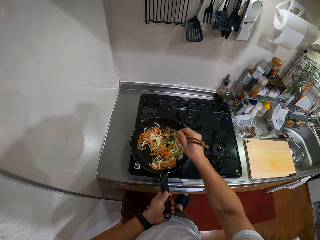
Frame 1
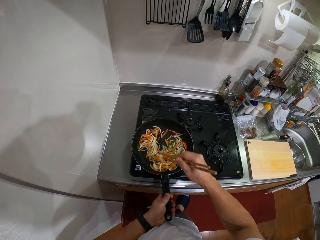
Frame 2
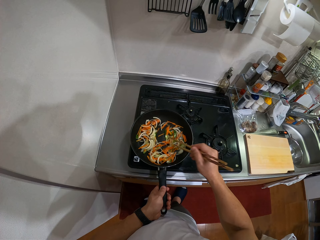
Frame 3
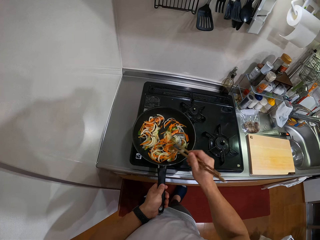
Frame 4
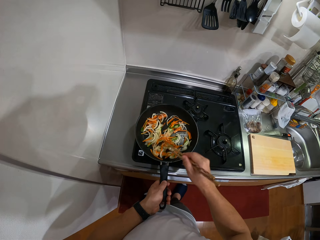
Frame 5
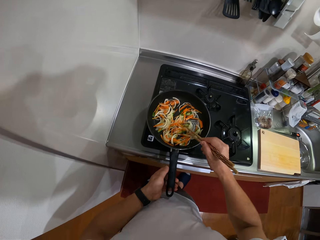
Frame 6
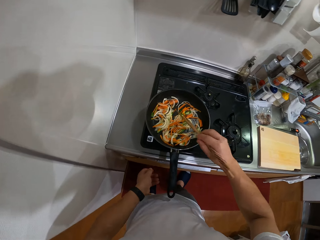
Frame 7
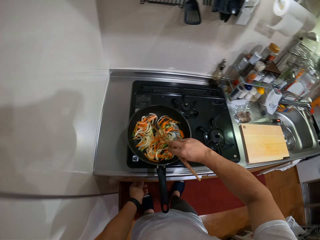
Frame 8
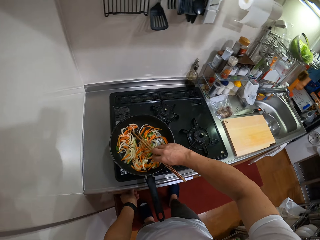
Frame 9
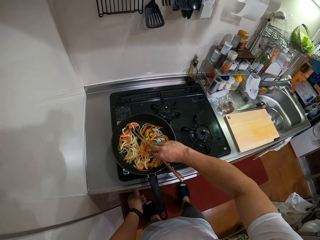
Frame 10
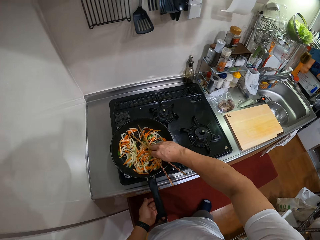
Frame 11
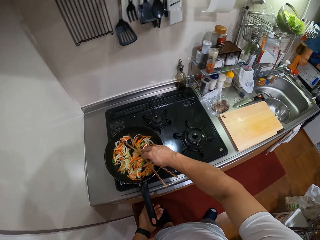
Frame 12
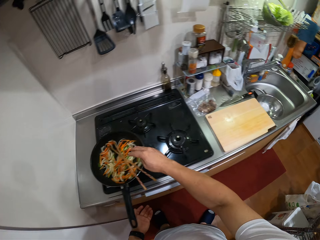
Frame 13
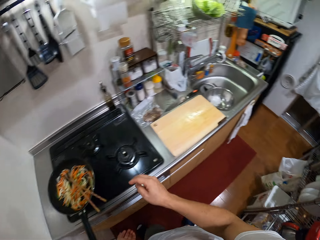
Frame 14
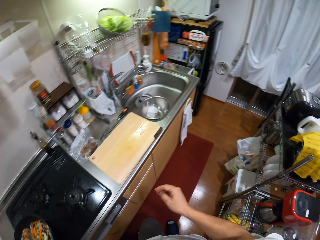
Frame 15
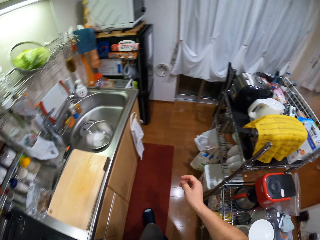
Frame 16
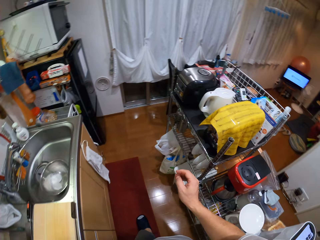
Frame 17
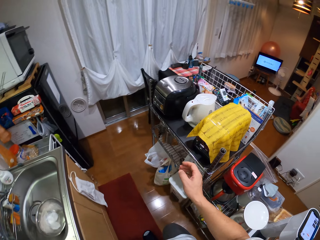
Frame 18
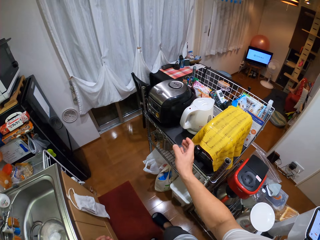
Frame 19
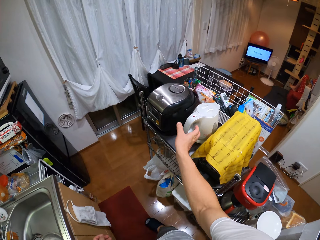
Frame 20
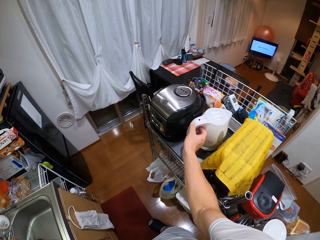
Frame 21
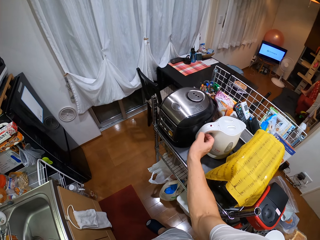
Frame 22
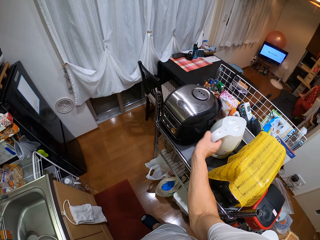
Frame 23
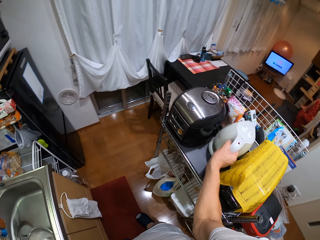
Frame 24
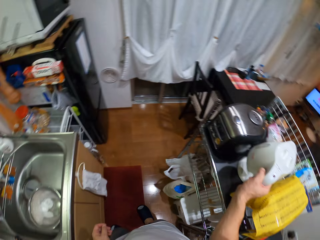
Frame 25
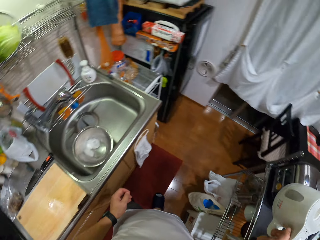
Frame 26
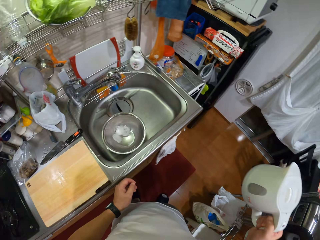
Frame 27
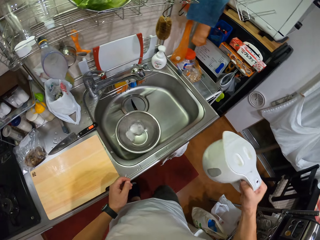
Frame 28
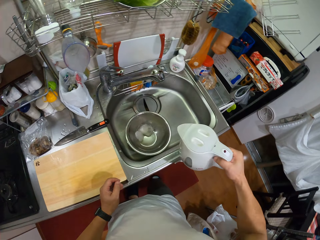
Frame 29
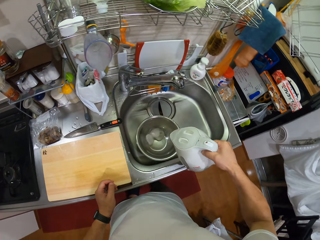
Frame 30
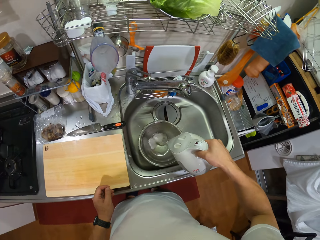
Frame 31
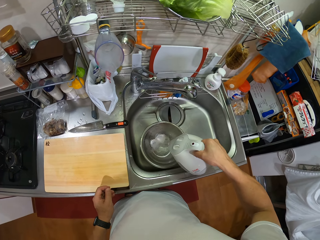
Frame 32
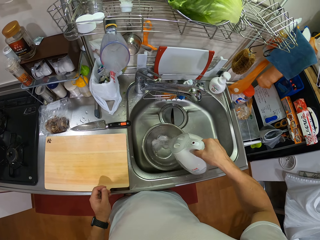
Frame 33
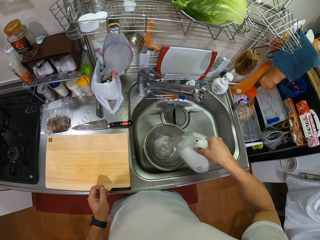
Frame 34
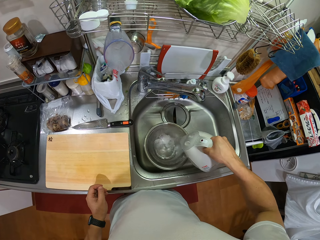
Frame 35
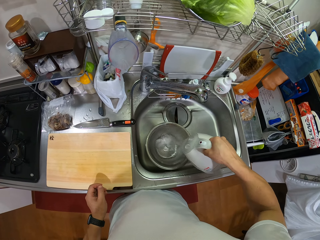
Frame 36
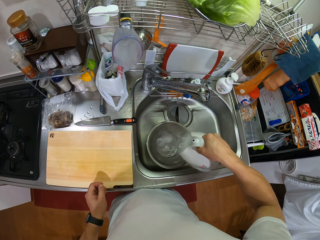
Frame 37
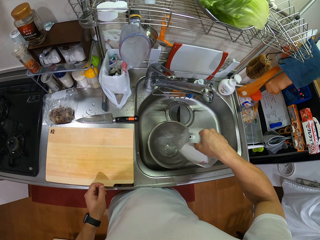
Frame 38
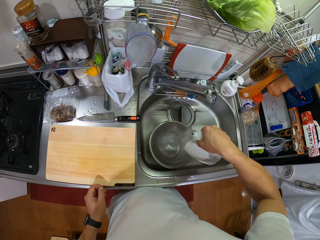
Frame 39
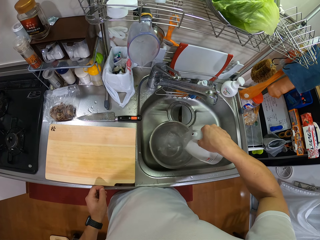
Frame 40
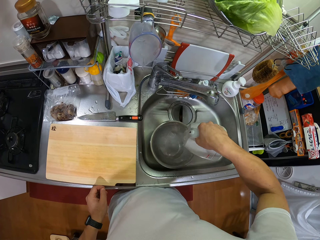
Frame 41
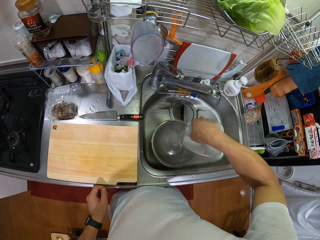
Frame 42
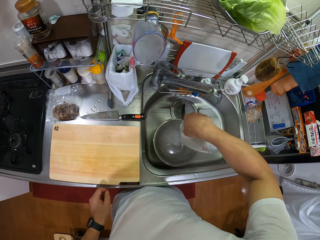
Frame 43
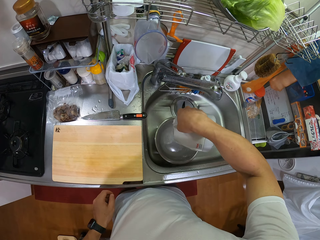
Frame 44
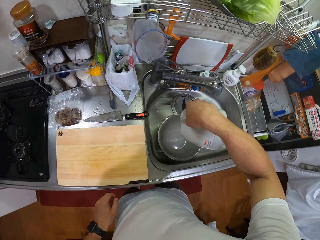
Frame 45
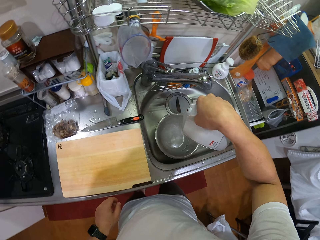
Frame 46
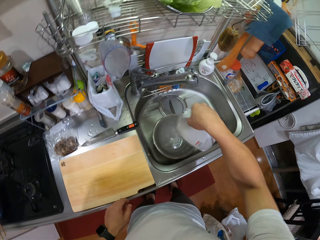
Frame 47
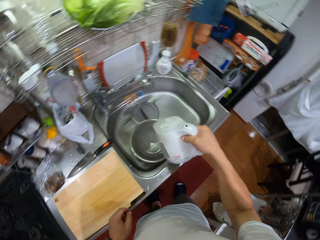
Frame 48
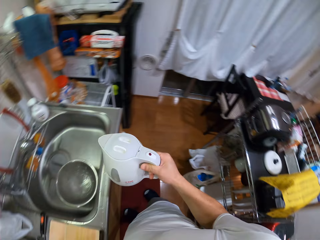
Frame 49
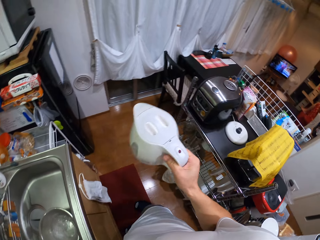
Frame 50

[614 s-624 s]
The camera wearer moves the left hand. They adjust the cooker gas. They place the chopping stick on the pan. They walk around. They turn around. They lift the right hand. They take an electric kettle or jug. They lift the jug. They turn around. They pour water from the kettle in the sink, on a bowl.

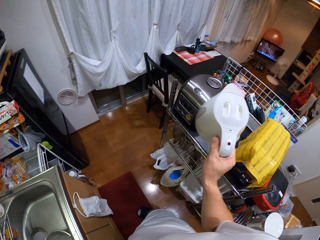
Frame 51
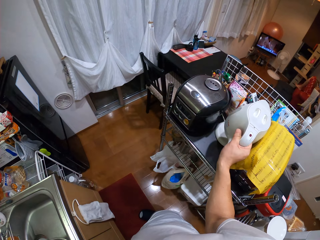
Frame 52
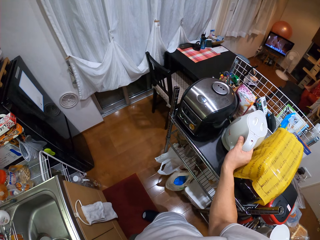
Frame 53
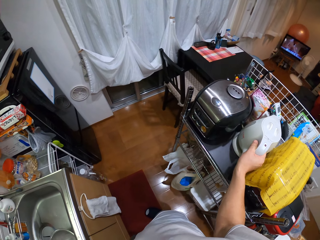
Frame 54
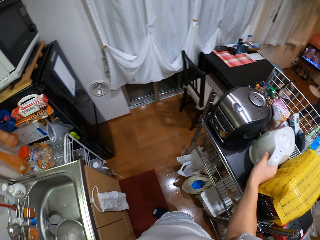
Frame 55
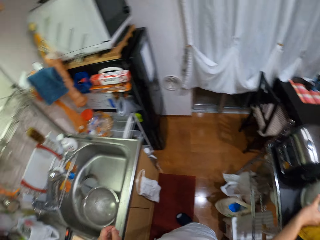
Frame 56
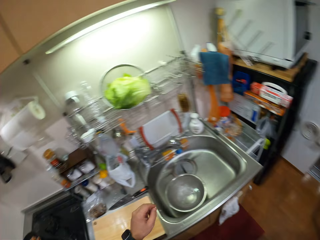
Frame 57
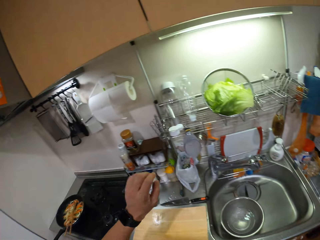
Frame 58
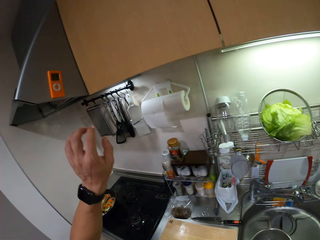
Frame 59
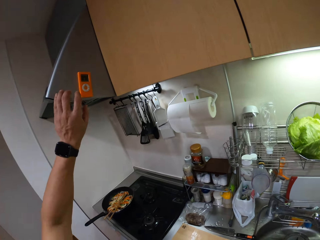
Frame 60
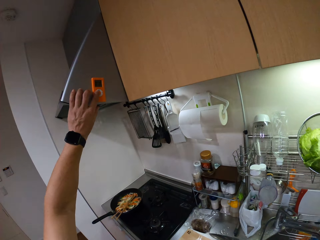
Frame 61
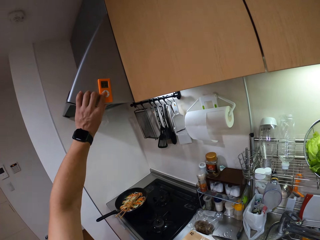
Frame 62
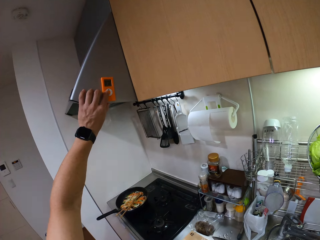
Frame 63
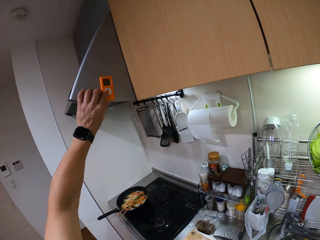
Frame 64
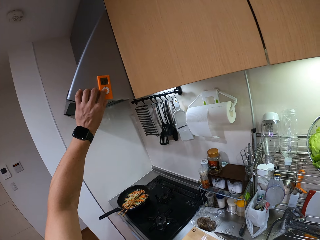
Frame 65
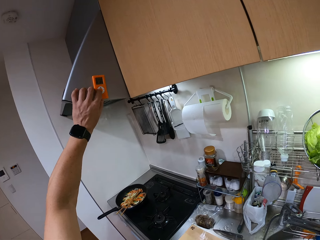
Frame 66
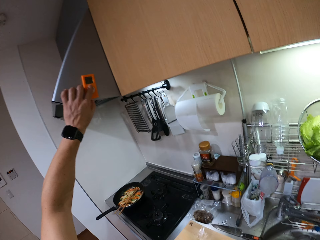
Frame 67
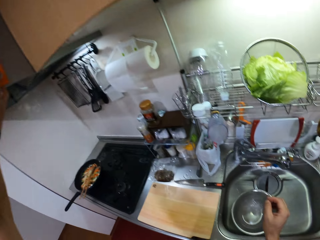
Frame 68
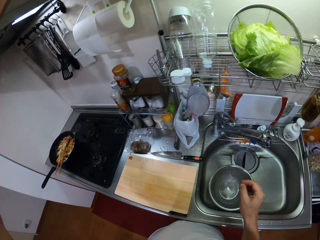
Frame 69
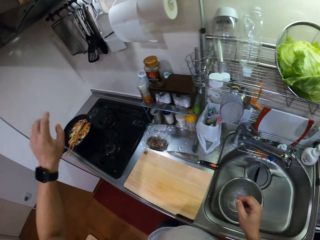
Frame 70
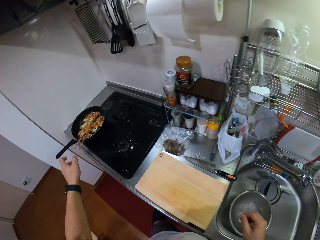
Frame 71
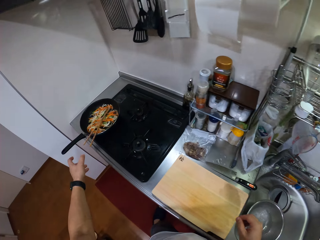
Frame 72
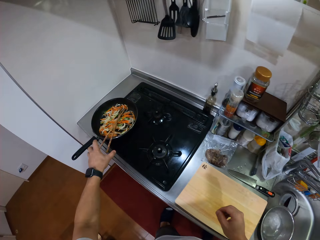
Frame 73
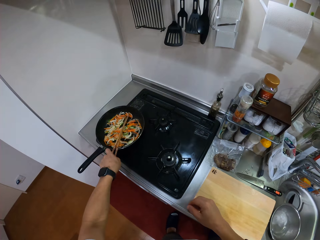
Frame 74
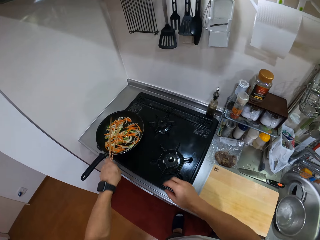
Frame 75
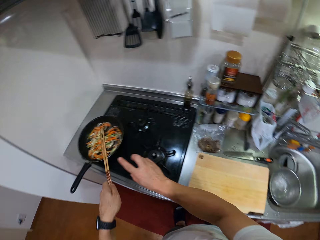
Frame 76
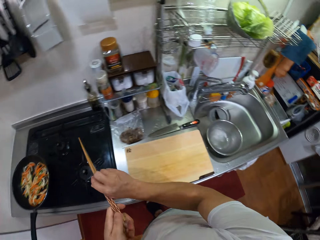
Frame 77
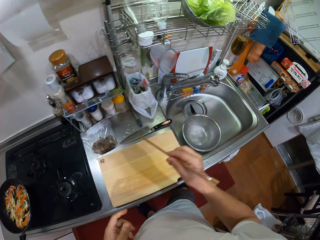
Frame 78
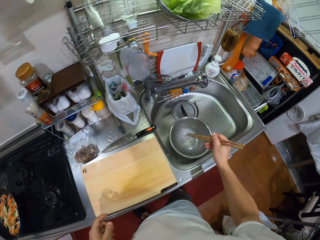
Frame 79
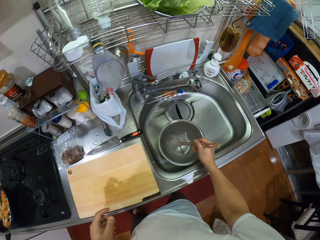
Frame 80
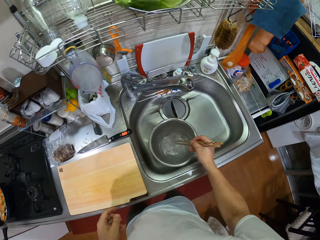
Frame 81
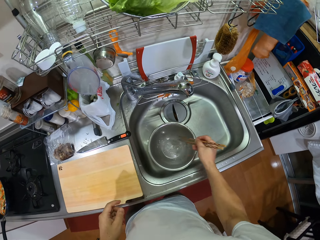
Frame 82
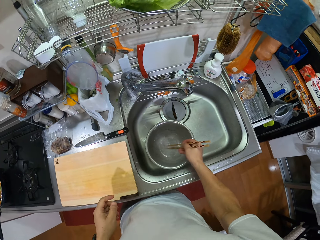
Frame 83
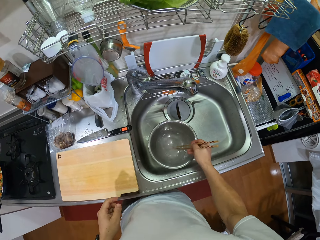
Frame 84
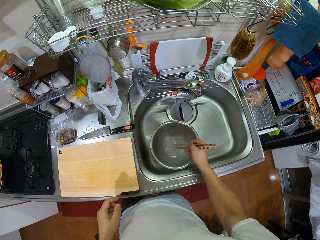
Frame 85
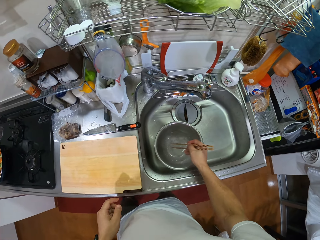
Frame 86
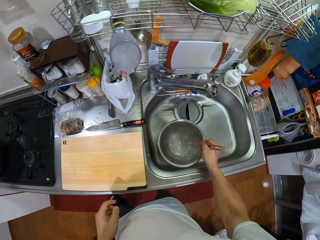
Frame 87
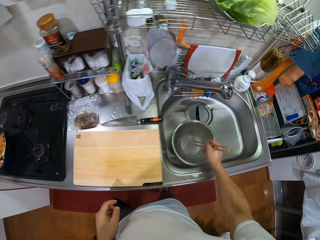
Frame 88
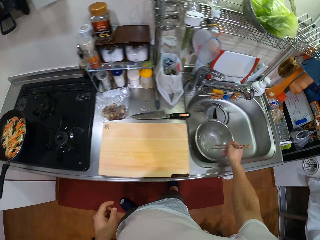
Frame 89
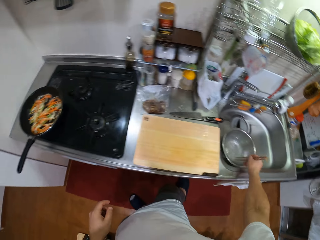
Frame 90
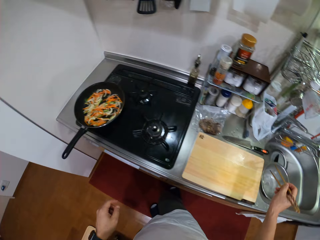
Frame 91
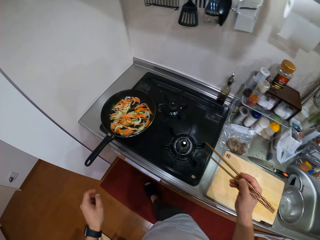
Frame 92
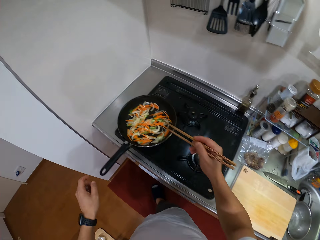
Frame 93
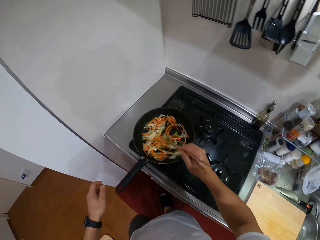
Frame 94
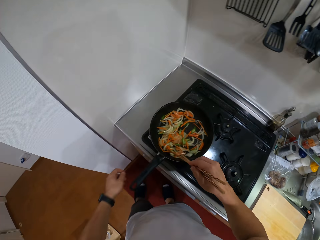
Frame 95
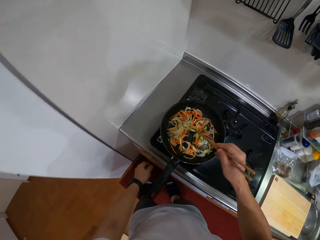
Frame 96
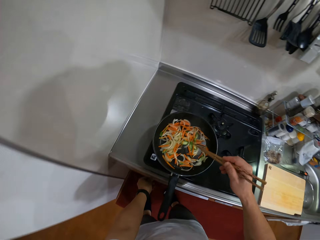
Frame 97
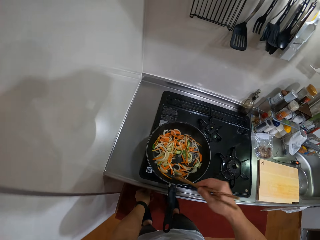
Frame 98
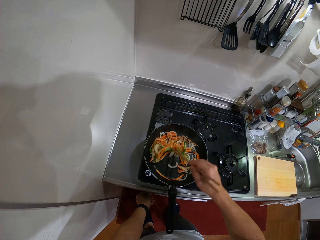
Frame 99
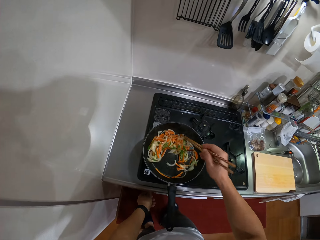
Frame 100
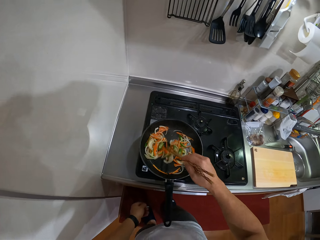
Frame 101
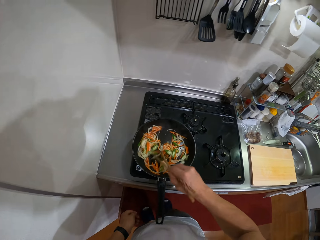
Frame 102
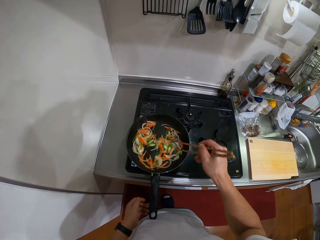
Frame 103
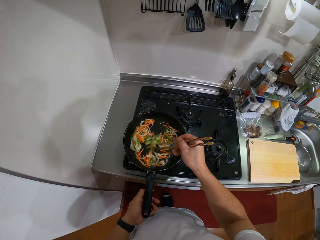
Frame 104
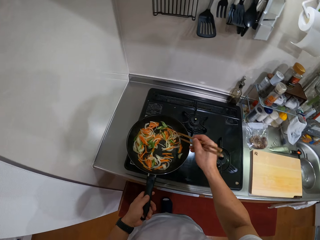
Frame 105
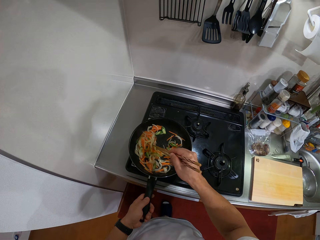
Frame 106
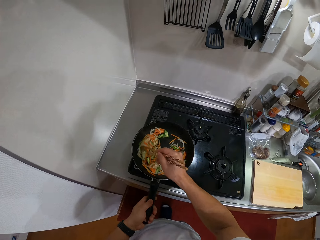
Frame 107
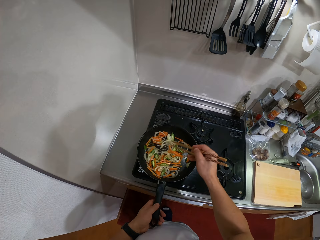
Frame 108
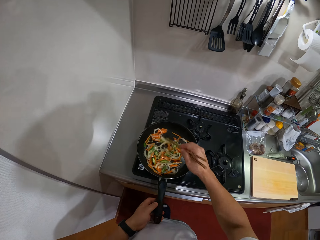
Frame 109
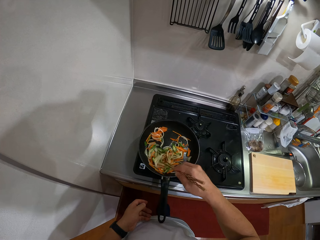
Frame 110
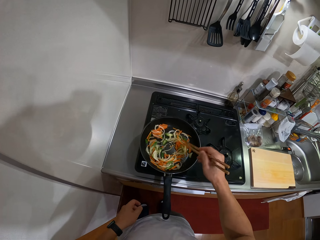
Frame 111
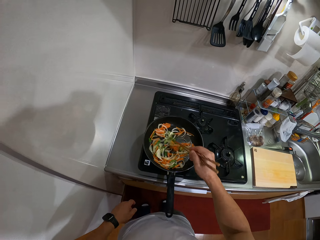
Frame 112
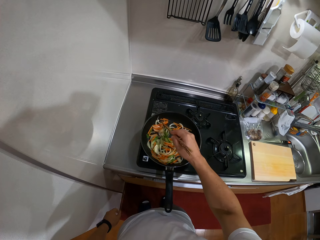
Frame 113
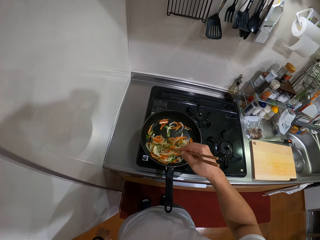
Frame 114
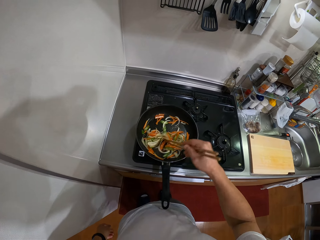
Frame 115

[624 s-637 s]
The camera wearer turns around. They lift the jug or electric kettle. They put the electric kettle on a trolley. They look around. They turn around. They lift the left hand. They click a button on the cooker gas. They look at the sink. They lower the hand. They move the left hand. They hold the chopsticks. They make a step. They pick up the chopping stick. They hold the chopsticks with the right hand. They transfer the chopping stick to the right hand. They rinse the chopsticks in a bowl of water. They stir something with the chopping stick. They make a step. They turn around. They stir ingredients in the frying pan with the chopping stick. They adjust the cooker gas button. They hold the frying pan handle. They stir the ingredients in the frying pan. They remove the hand from the frying pan handle.
